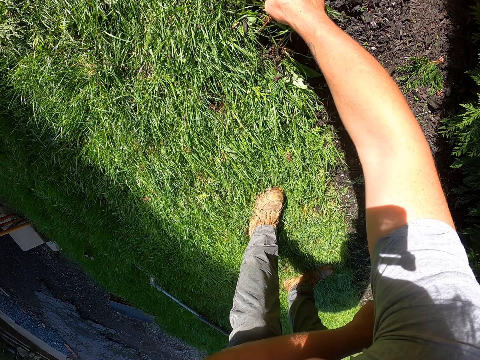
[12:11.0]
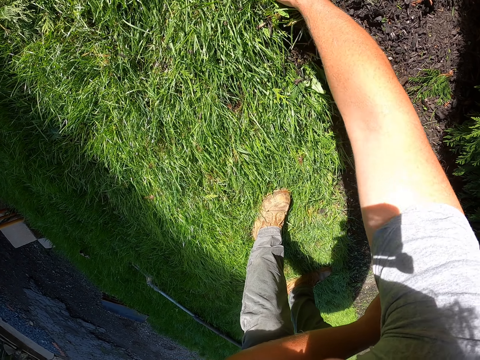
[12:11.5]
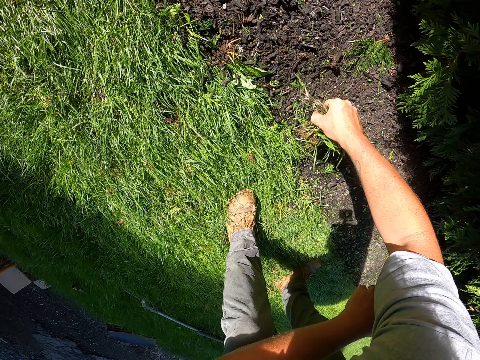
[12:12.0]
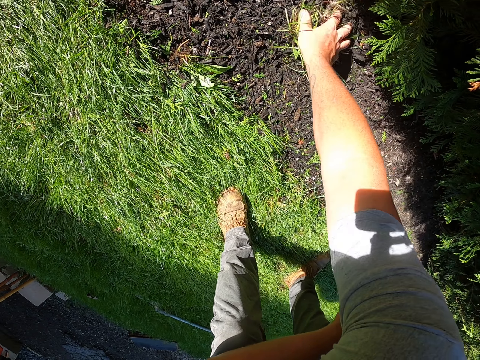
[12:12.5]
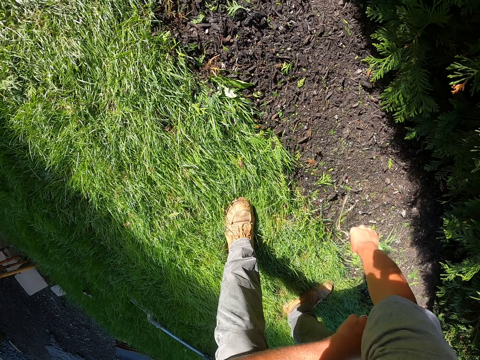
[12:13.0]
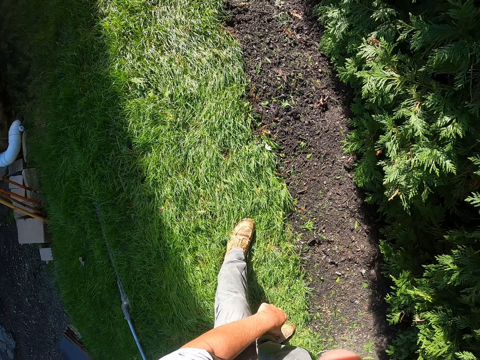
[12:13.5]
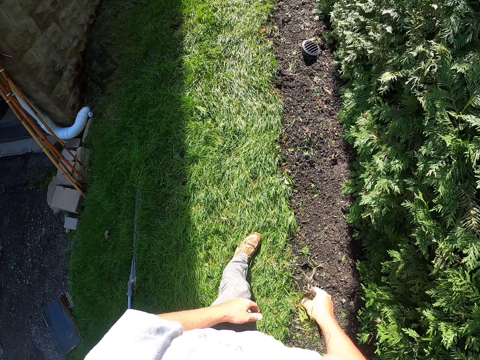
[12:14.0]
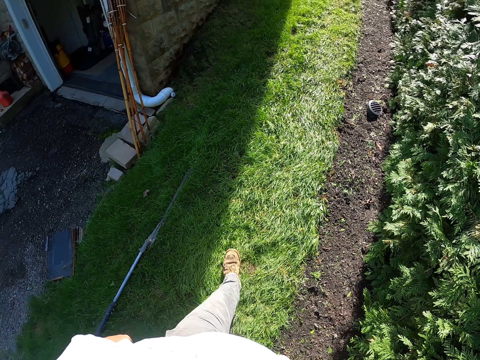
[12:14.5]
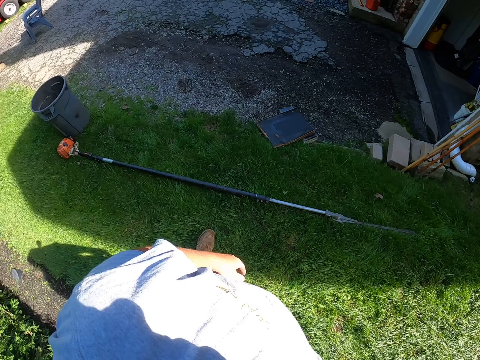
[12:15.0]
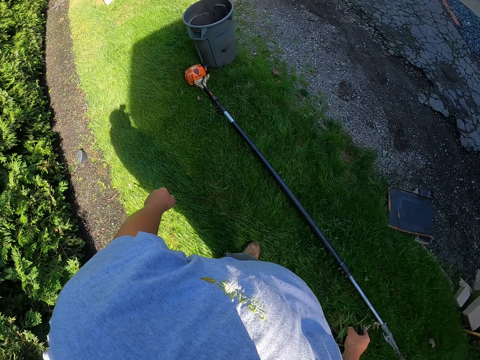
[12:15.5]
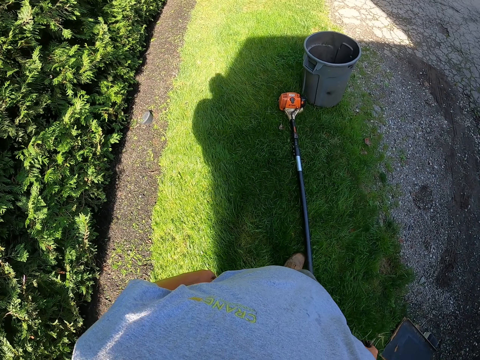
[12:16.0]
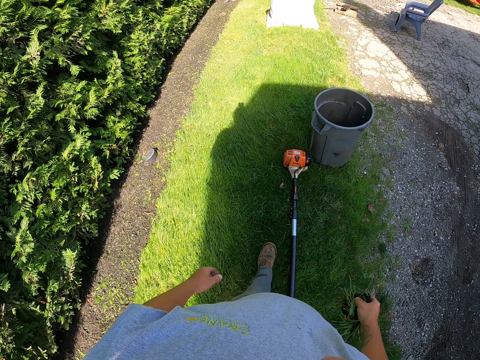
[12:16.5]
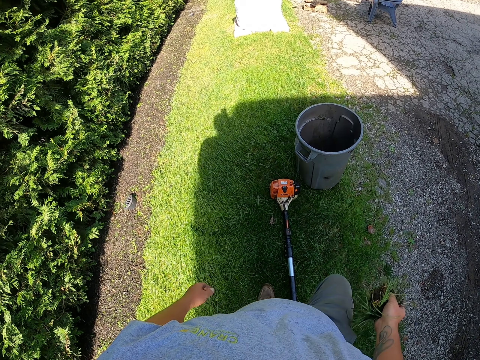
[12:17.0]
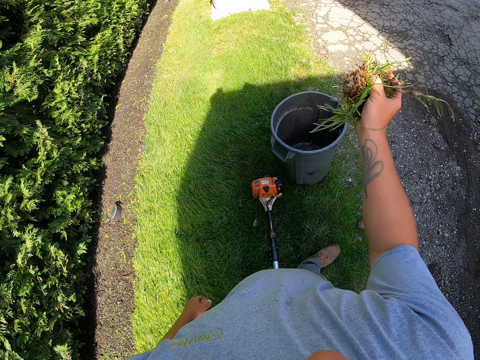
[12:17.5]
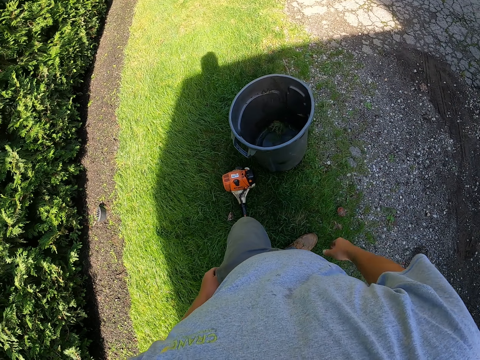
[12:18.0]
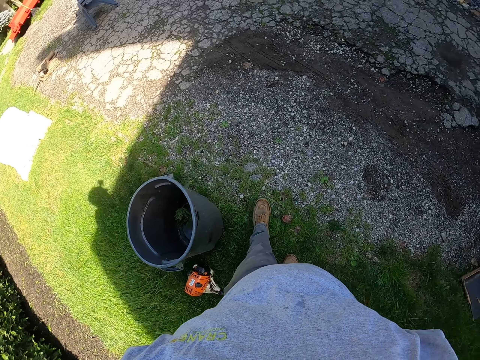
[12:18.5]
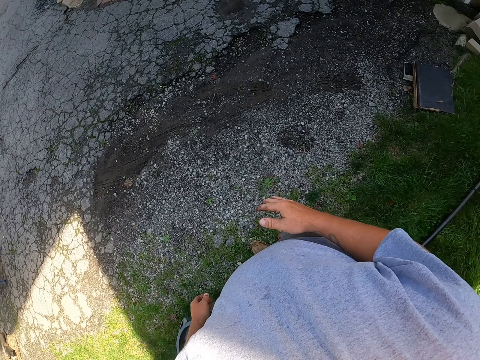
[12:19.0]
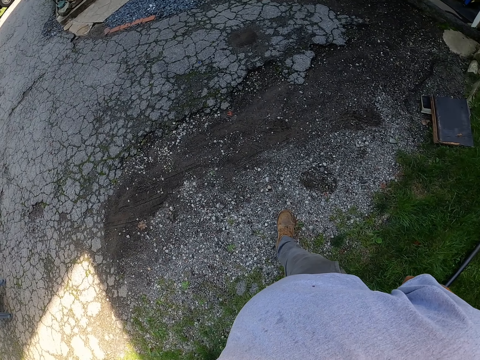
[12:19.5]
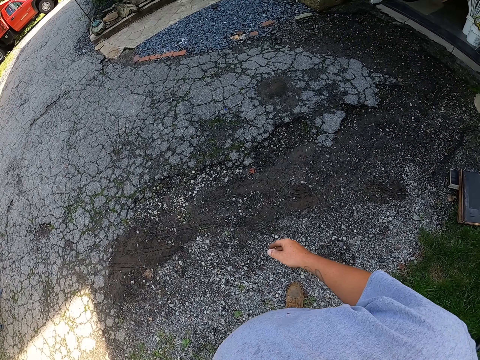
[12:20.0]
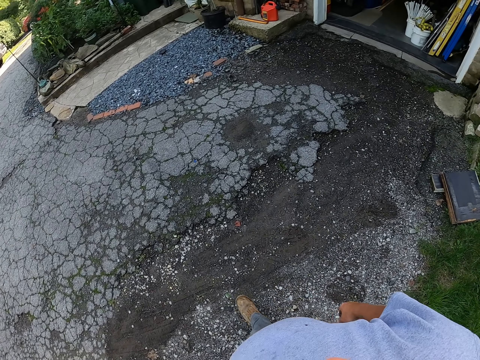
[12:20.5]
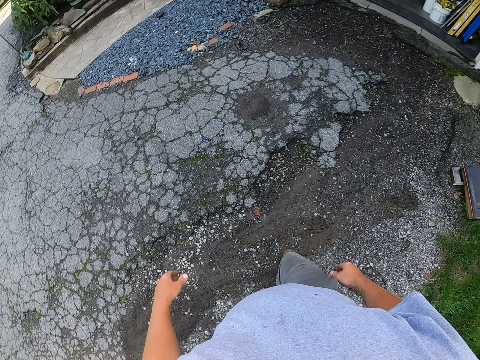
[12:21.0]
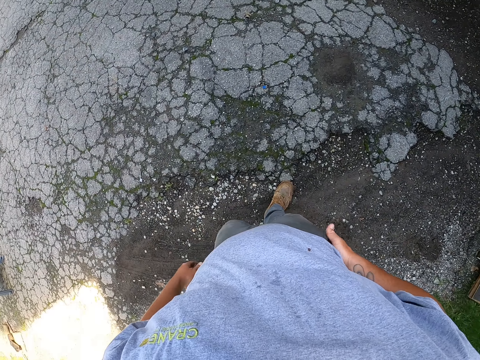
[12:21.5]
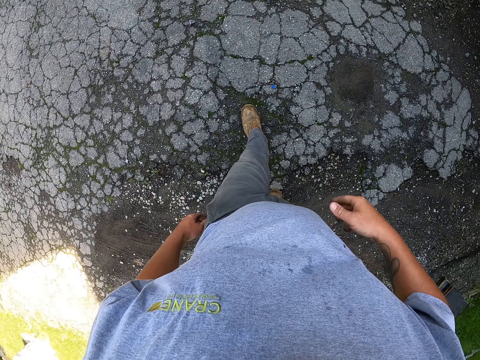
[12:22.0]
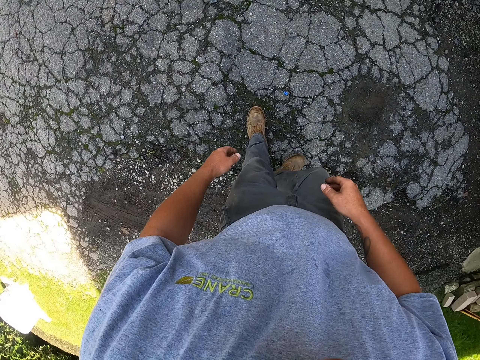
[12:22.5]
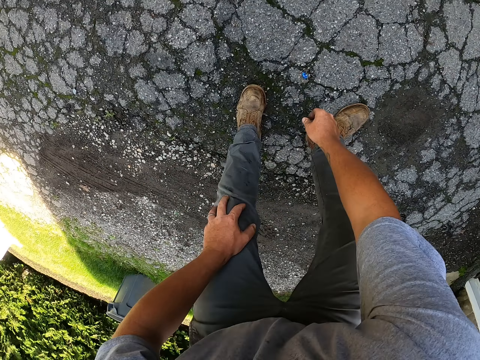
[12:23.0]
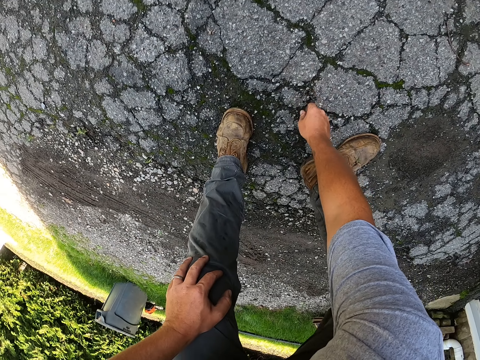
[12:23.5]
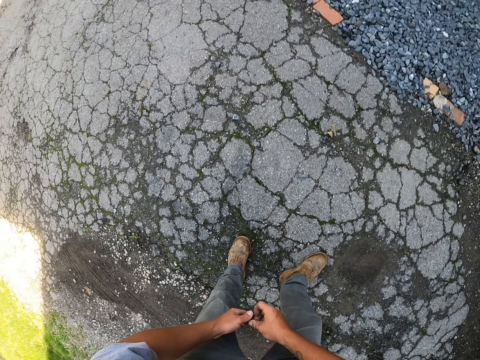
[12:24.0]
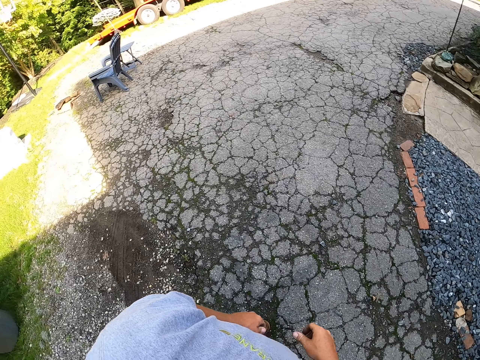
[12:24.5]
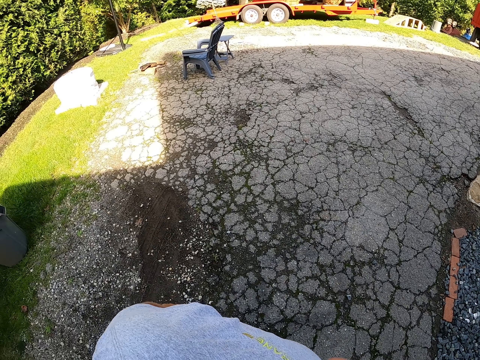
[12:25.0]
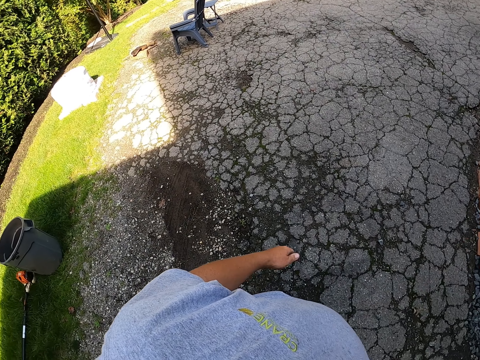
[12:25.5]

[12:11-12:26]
The camera wearer moves around the field. They walk towards the litter bin bucket. They throw the dirt in the litter bin bucket. They look around the field. They move around the field. They walk to the stony road. They pick up the dirt from the ground. They look around the field.
